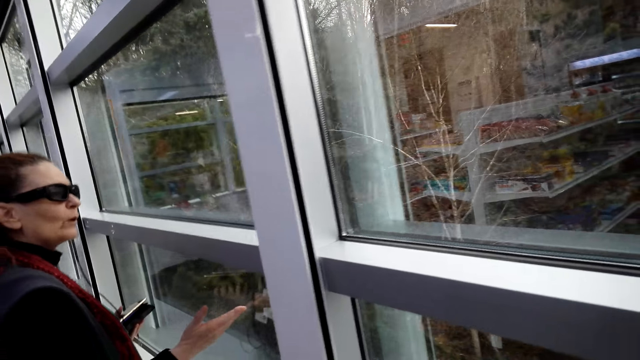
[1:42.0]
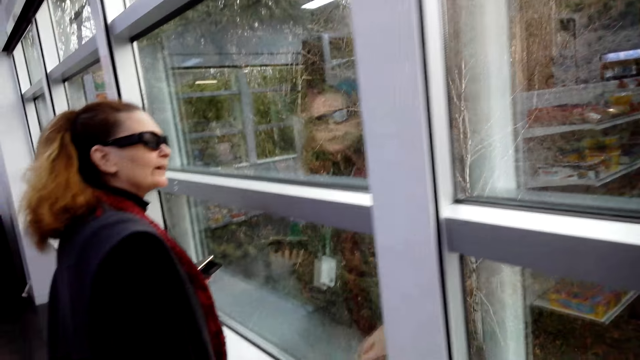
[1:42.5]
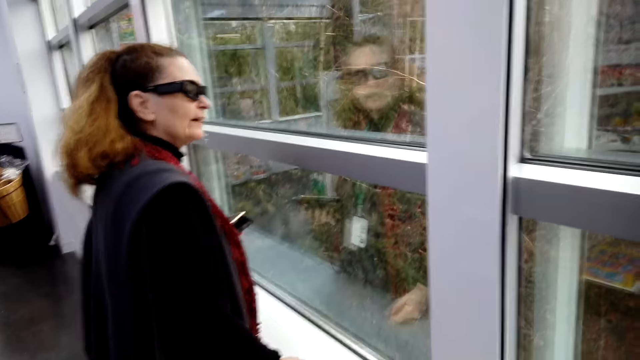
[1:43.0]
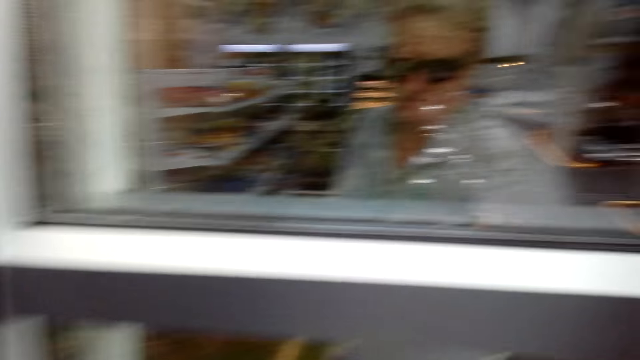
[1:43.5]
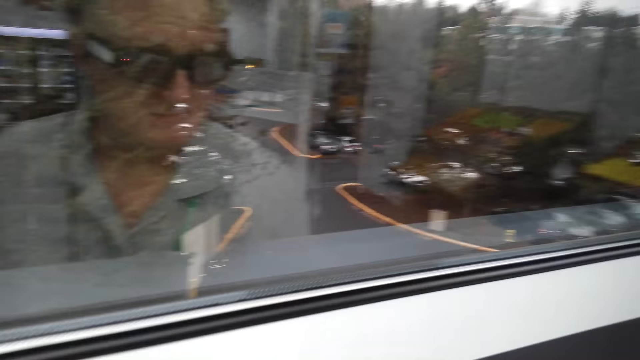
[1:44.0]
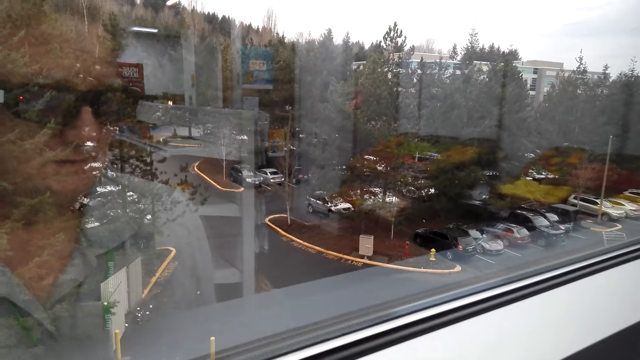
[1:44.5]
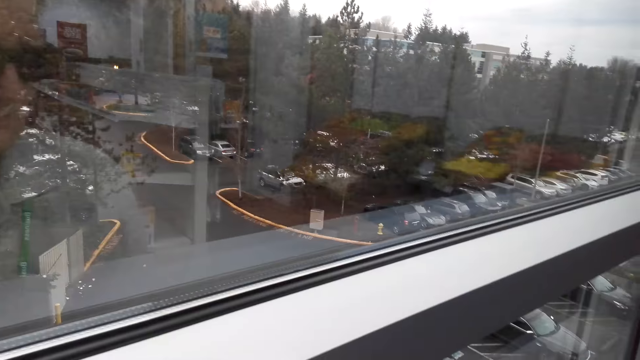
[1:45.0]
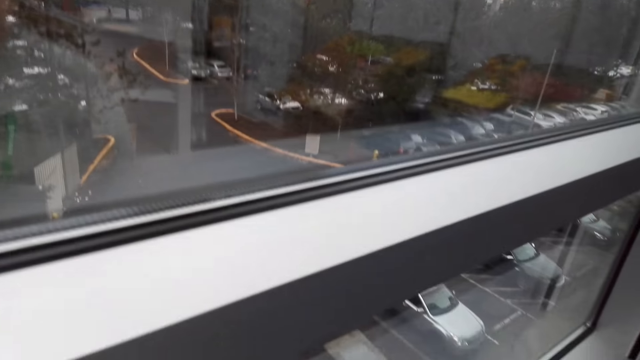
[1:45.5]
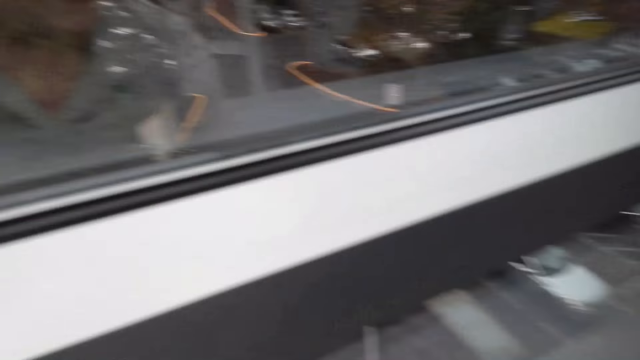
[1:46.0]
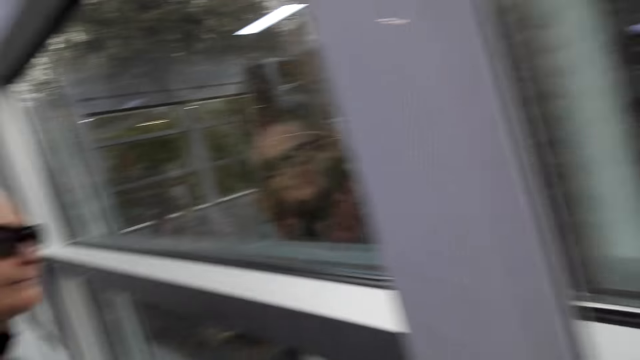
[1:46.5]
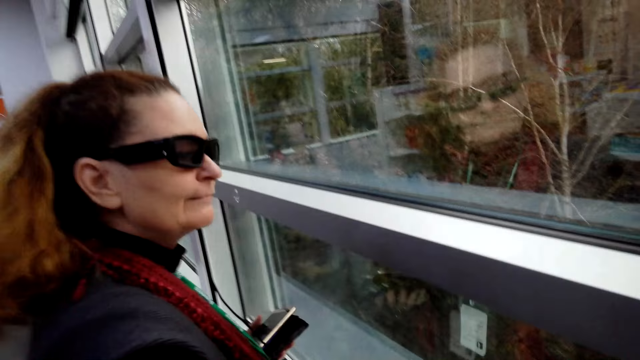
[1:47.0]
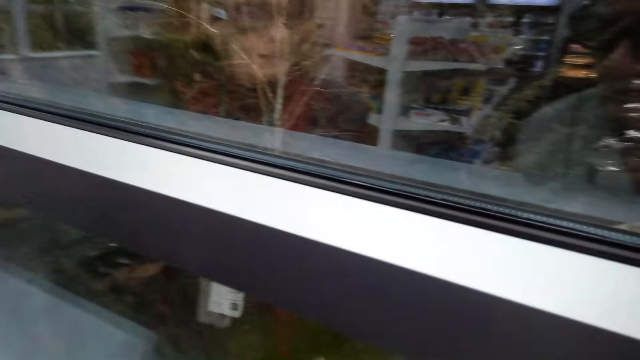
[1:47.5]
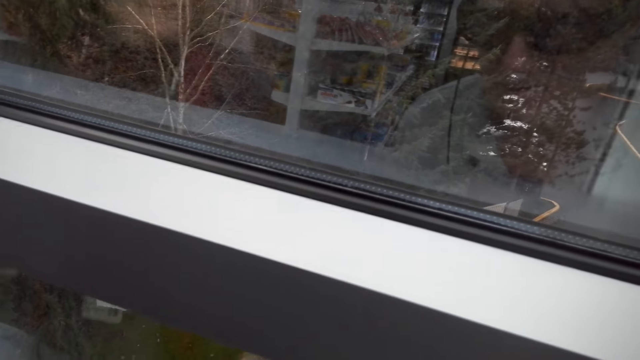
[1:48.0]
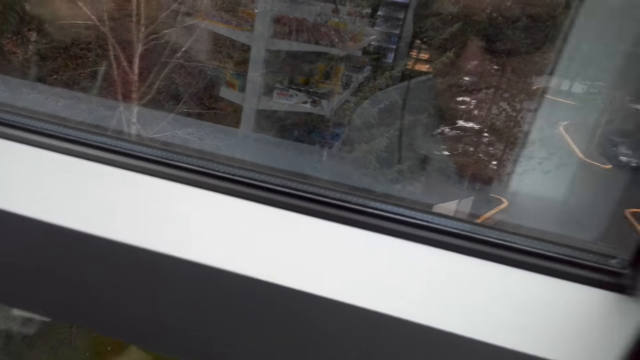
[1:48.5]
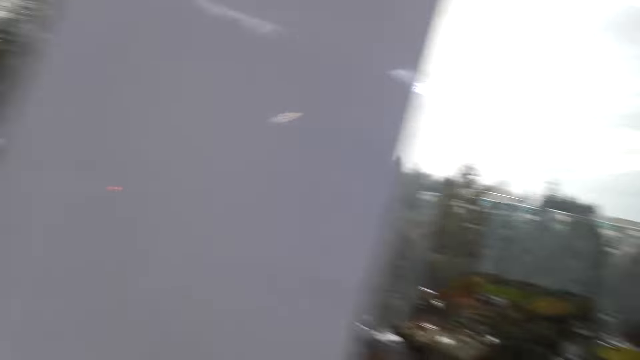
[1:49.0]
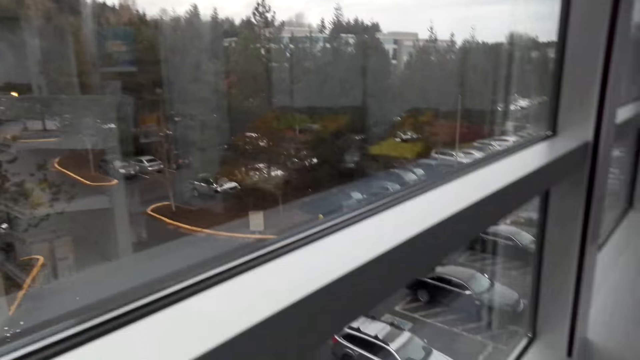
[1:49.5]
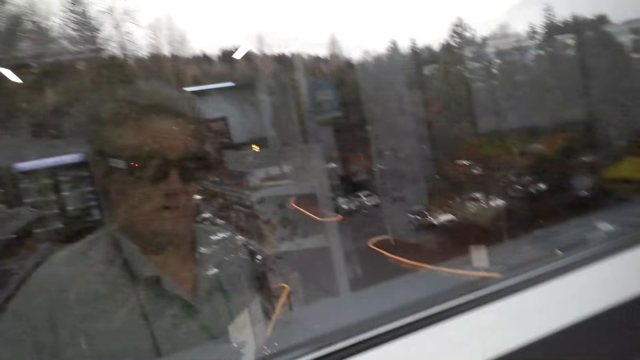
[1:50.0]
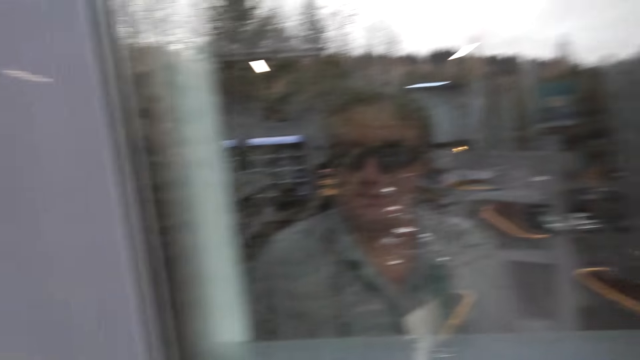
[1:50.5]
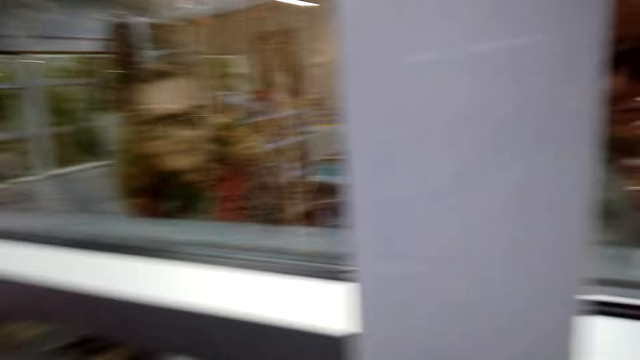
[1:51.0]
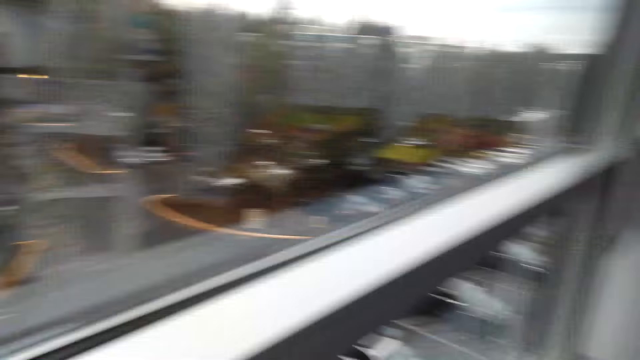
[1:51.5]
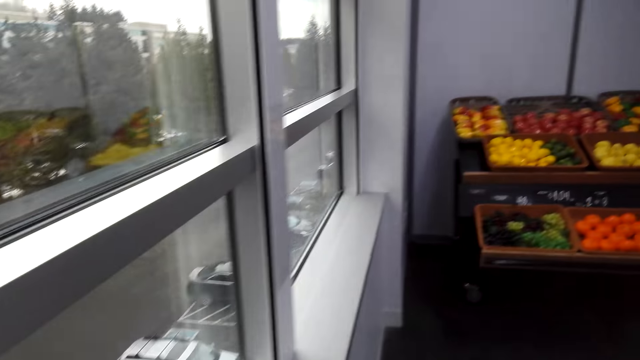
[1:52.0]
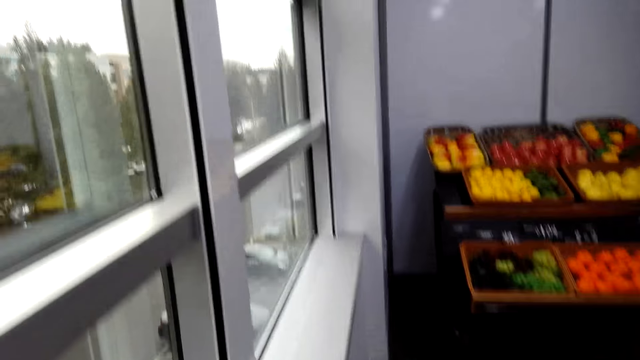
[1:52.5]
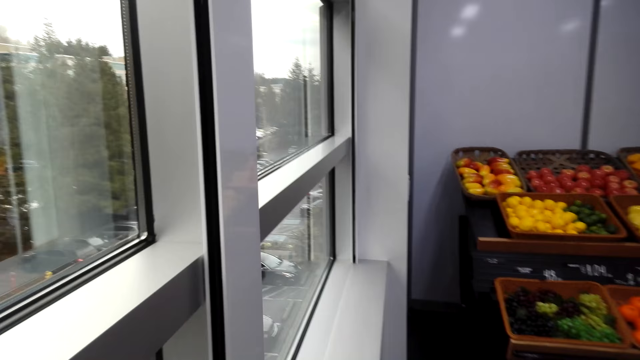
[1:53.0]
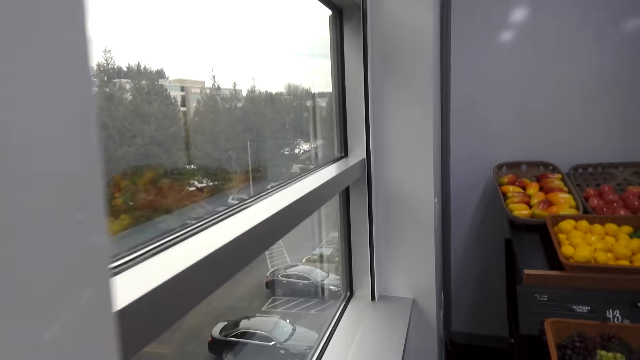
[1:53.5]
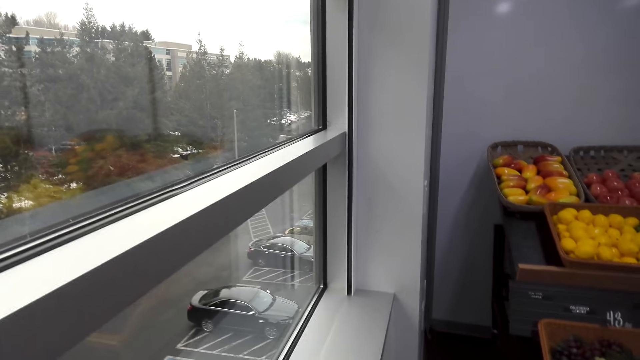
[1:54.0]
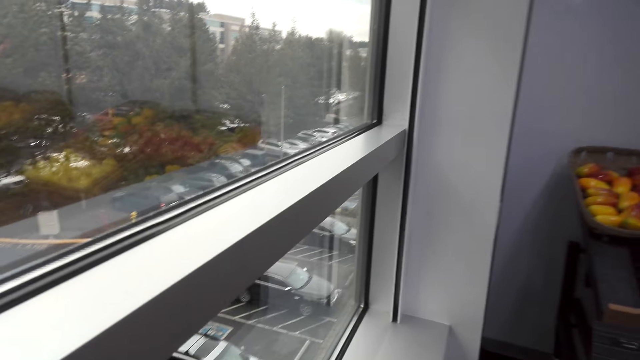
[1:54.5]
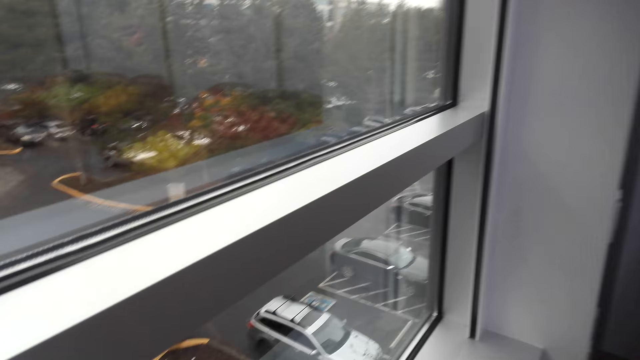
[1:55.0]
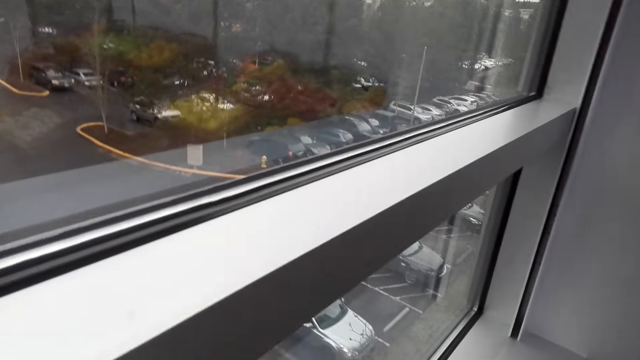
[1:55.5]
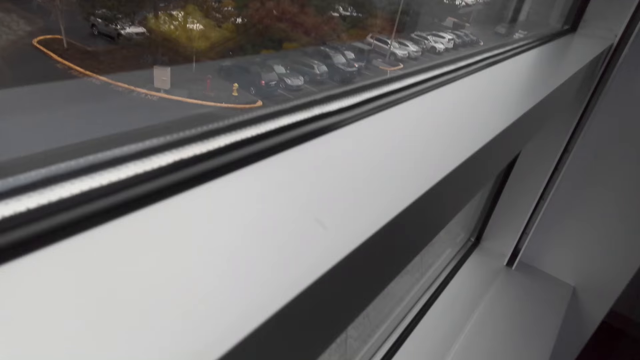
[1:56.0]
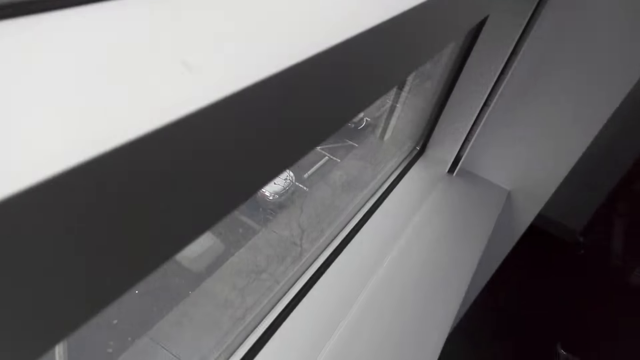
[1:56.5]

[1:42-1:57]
The camera wearer moves the camera around.

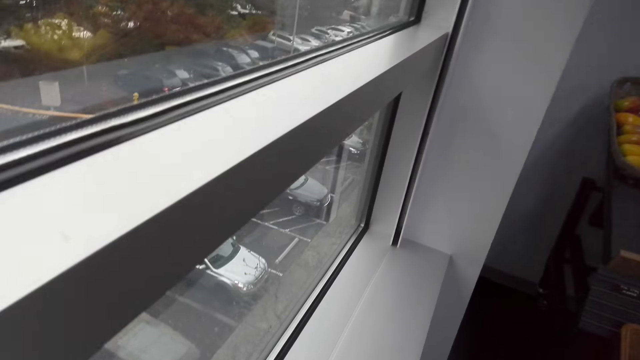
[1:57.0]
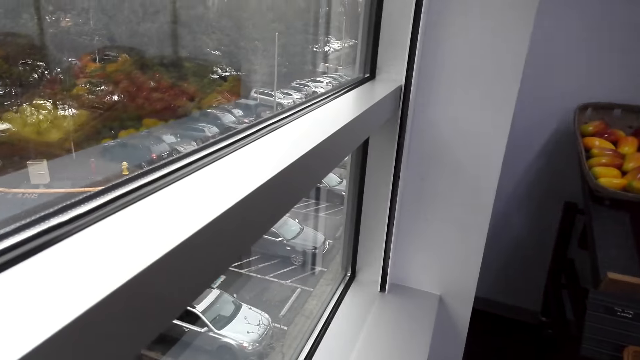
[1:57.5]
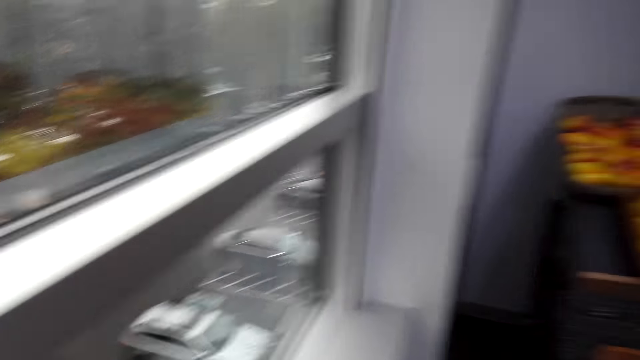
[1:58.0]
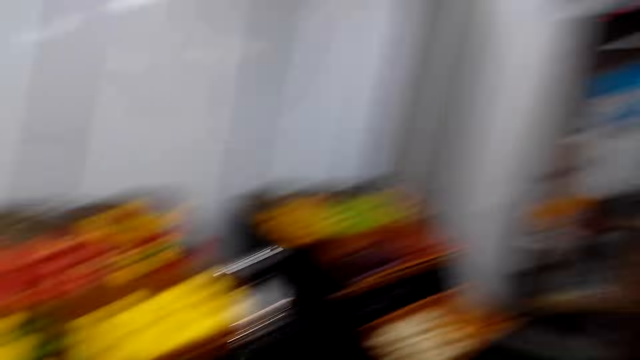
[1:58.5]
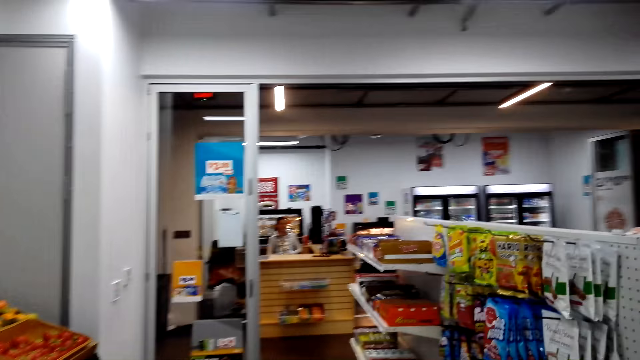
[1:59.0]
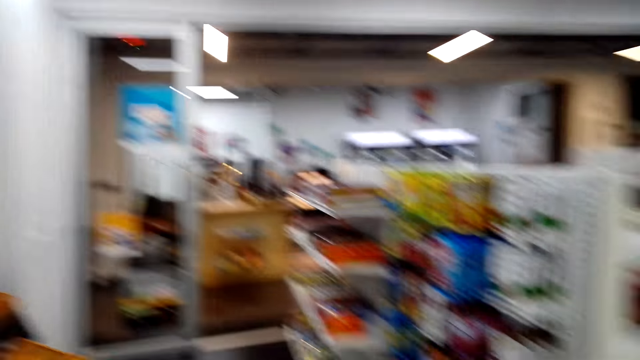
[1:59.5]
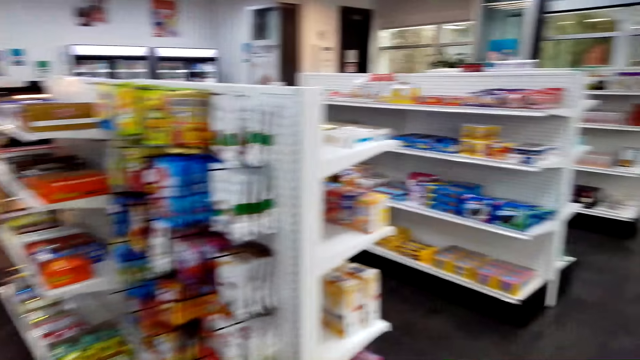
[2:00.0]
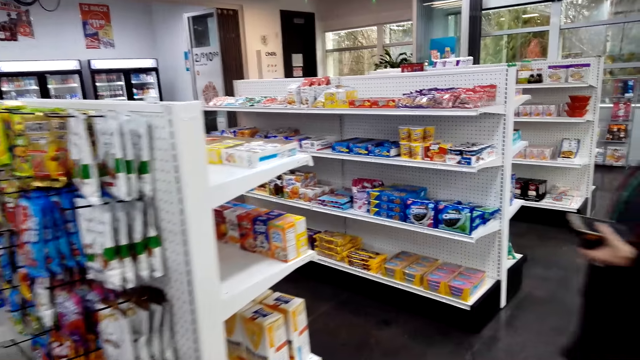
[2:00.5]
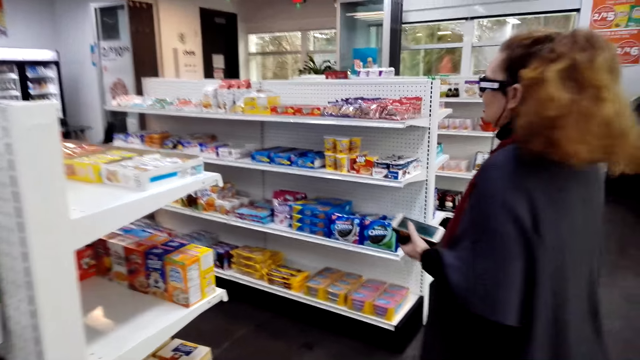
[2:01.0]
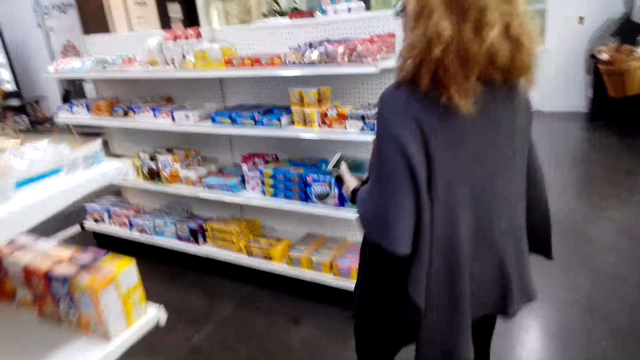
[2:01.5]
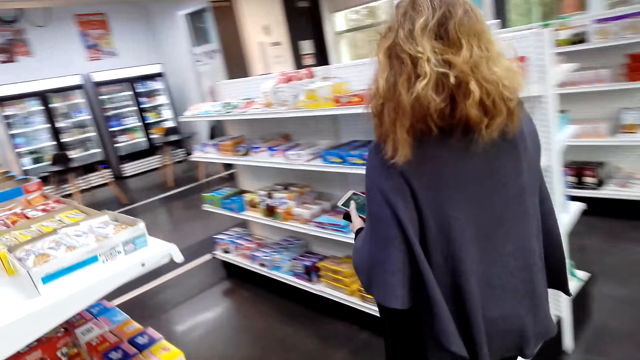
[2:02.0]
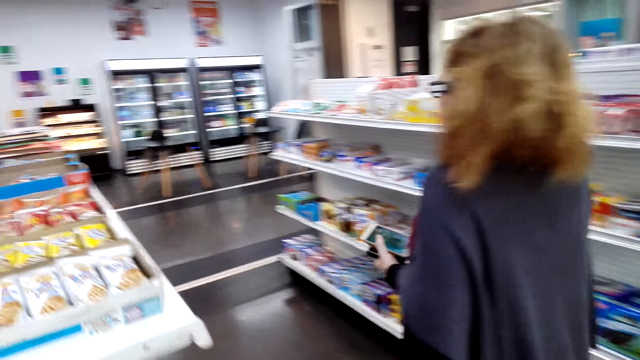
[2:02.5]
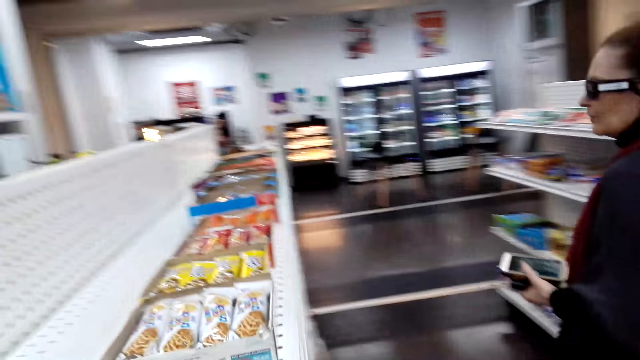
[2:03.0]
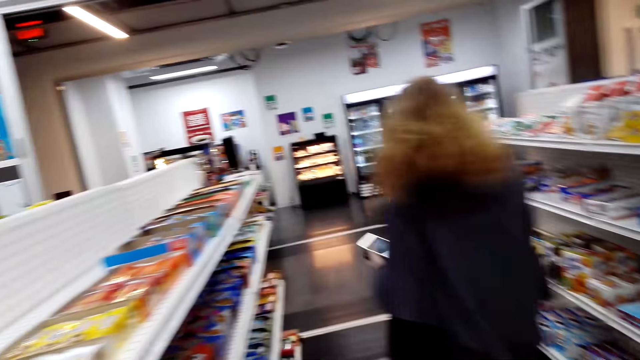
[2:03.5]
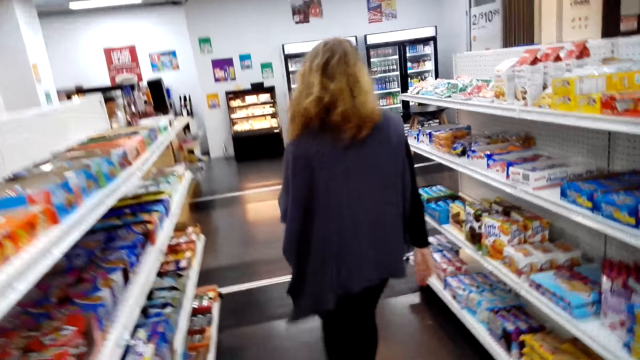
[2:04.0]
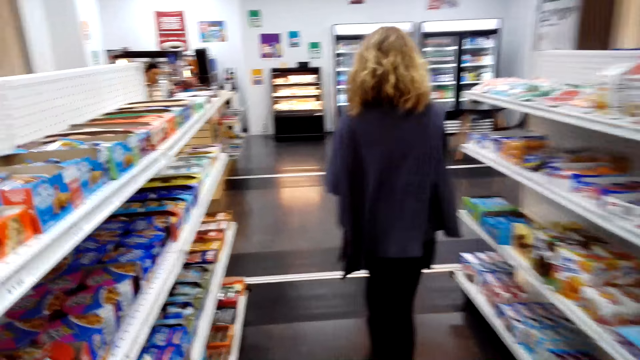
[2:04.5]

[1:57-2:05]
The camera wearer converses with a woman.
